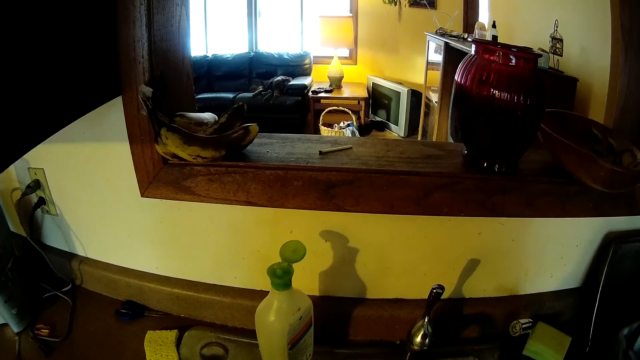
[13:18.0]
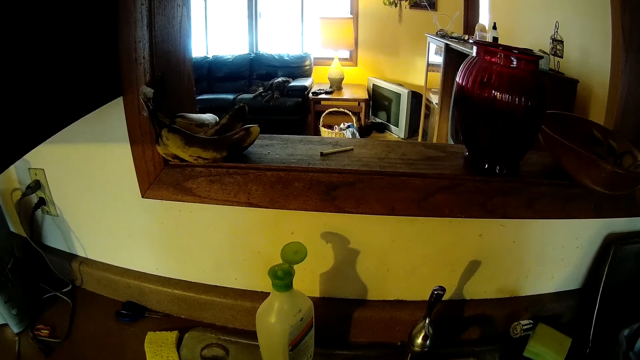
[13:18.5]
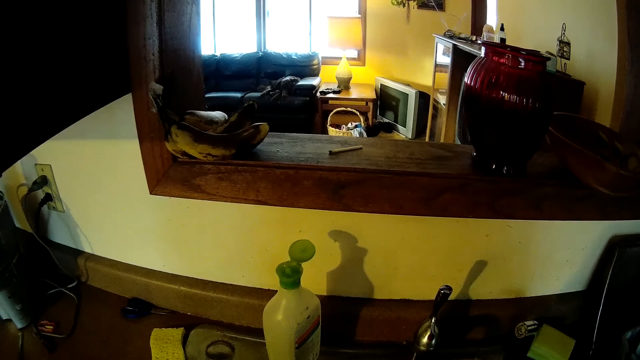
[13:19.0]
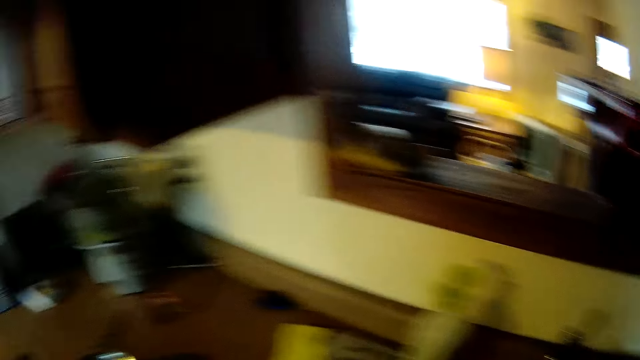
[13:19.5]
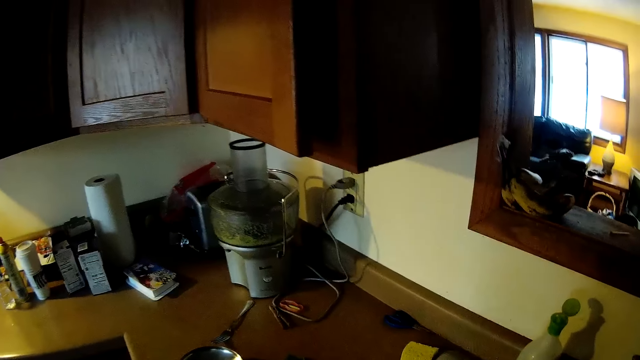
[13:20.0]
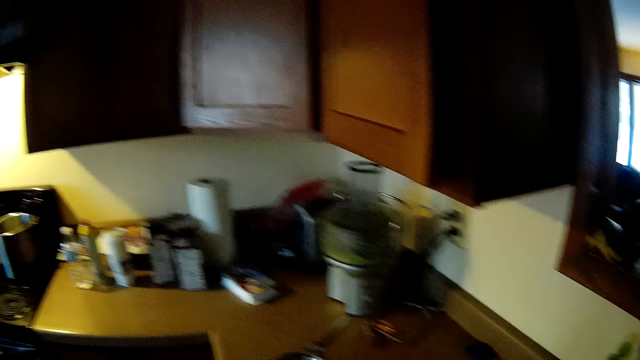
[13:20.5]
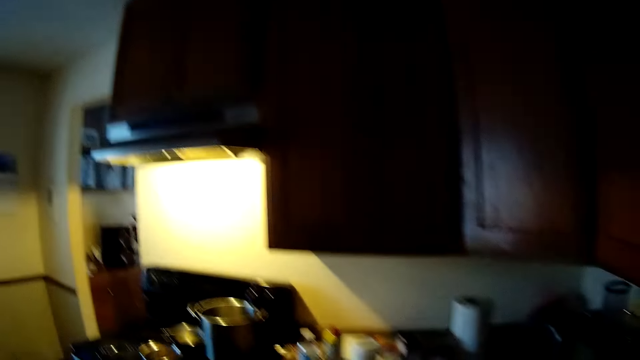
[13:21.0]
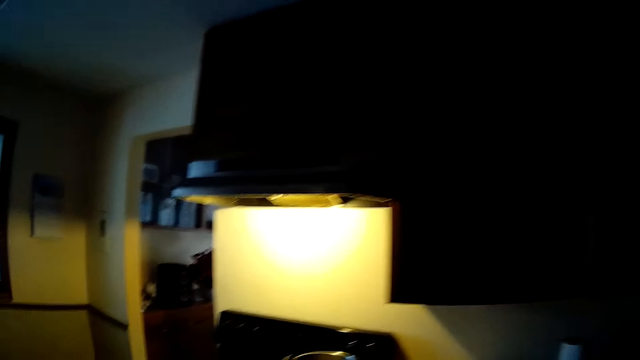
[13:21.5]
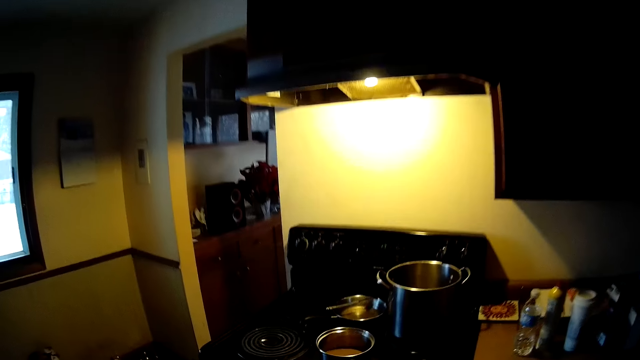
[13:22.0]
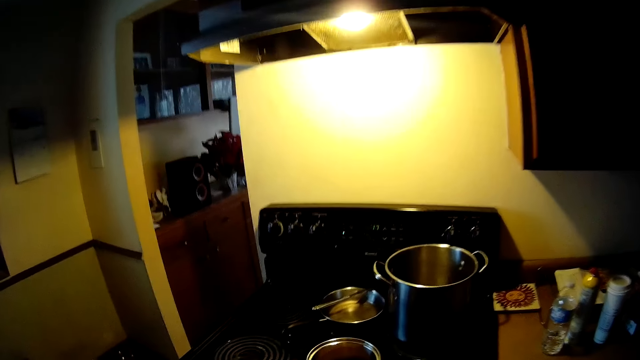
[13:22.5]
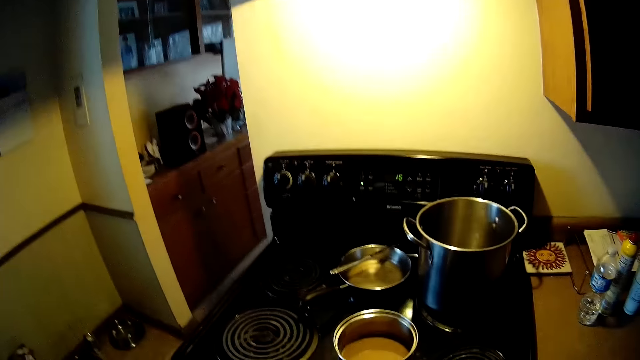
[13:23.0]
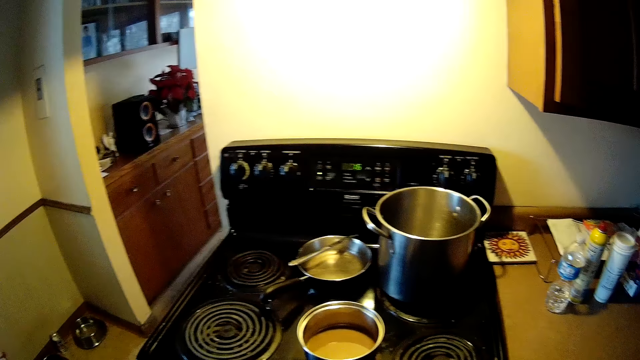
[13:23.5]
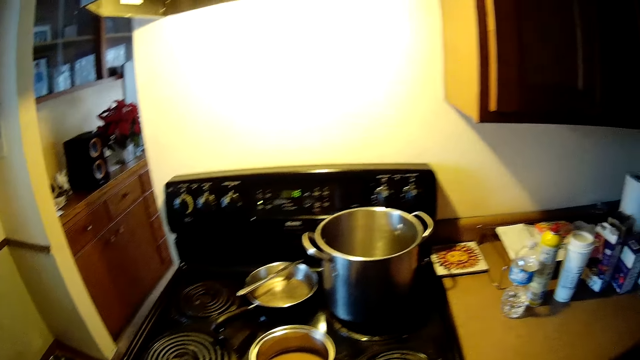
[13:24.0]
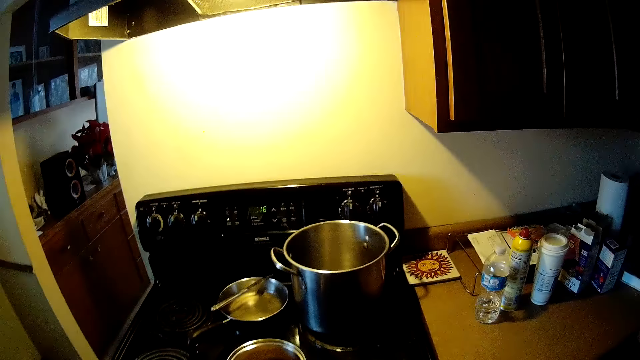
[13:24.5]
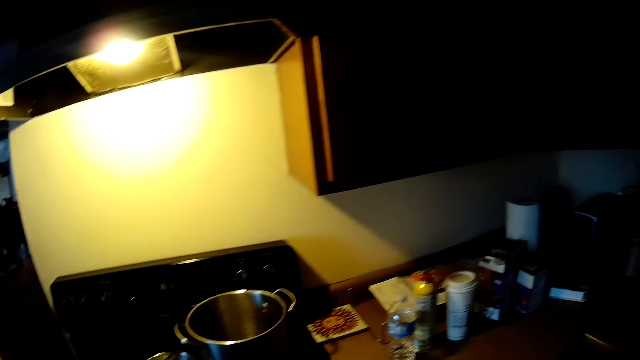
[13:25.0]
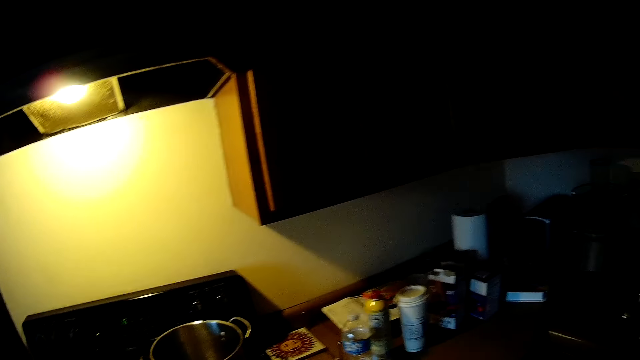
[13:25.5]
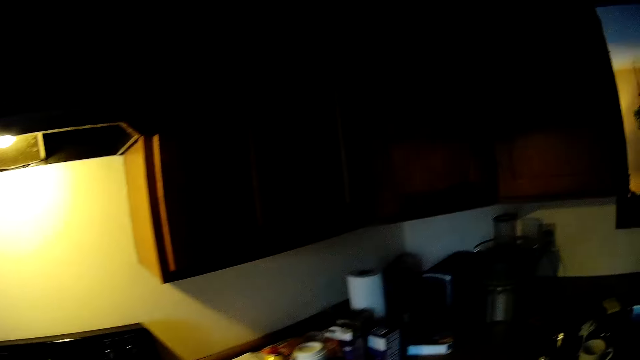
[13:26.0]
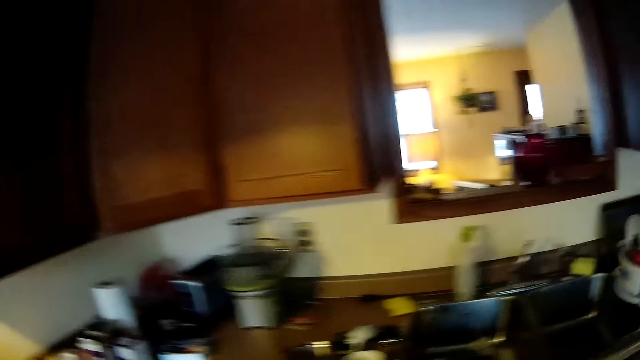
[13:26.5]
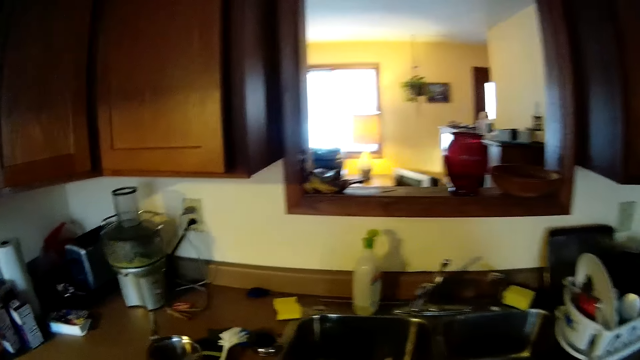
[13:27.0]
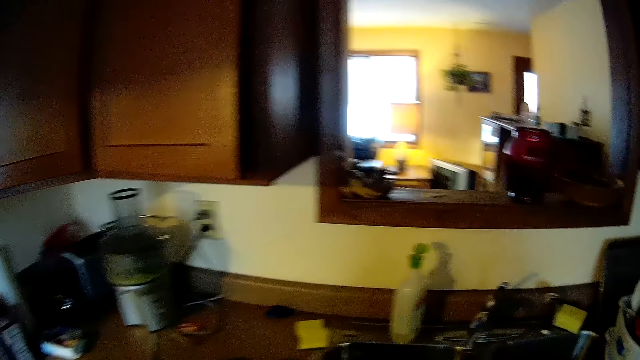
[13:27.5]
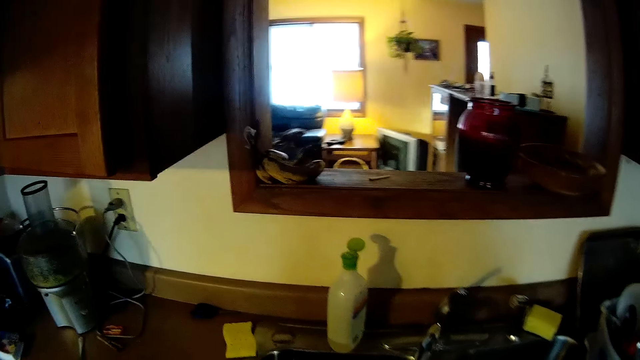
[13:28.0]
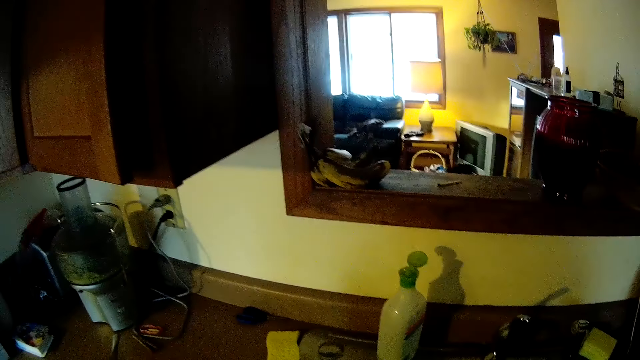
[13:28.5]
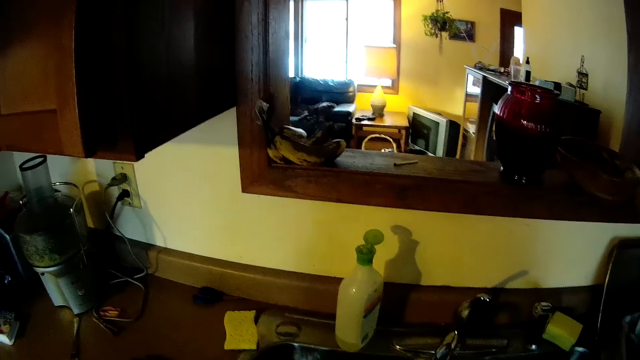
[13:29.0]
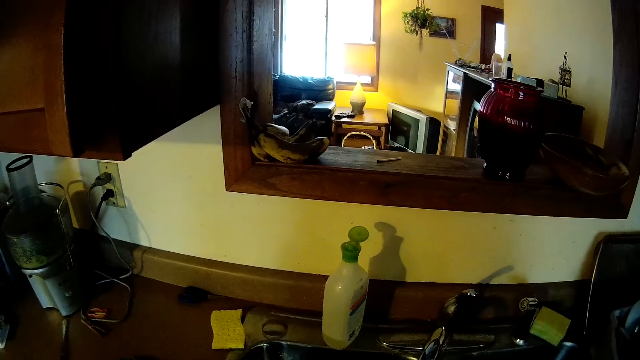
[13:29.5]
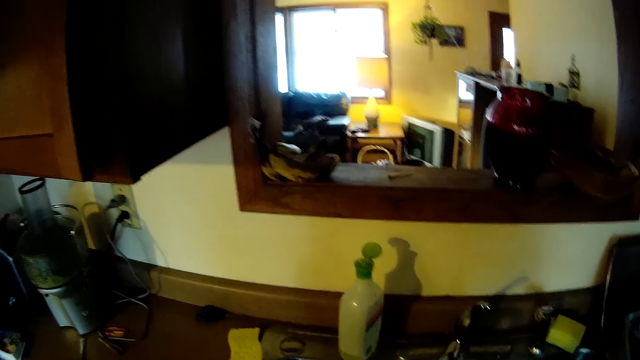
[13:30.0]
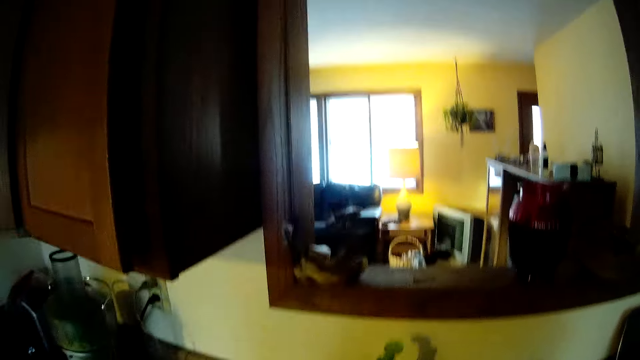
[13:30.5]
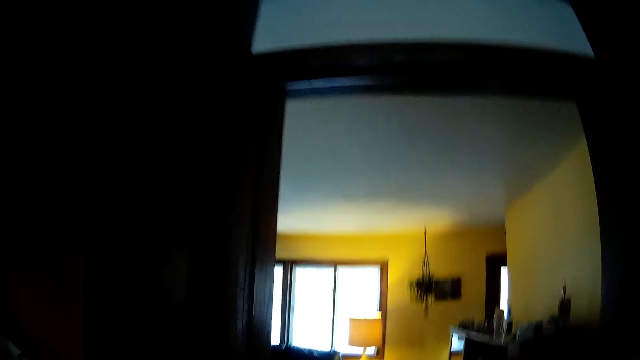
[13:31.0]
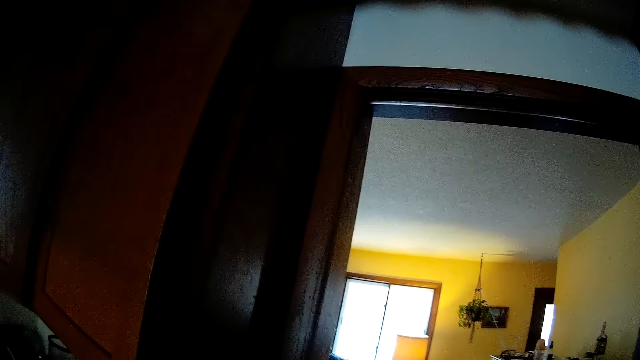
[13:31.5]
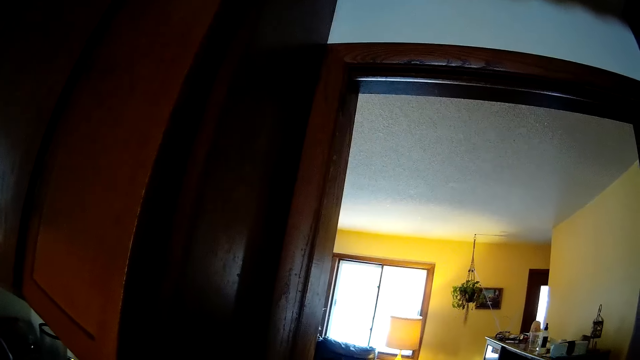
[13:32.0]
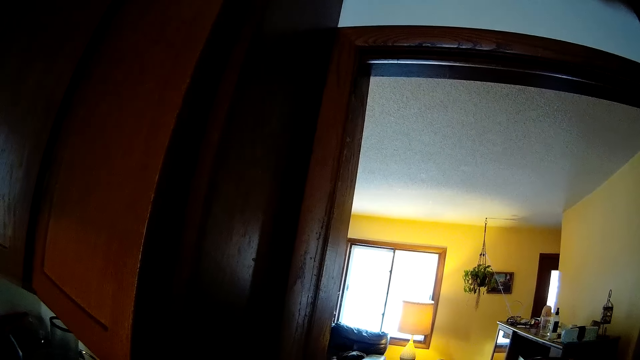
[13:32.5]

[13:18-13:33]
The camera wearer walks towards a gas cooker beside the kitchen cabinet. She walks towards the kitchen sink. She raises her hand up.

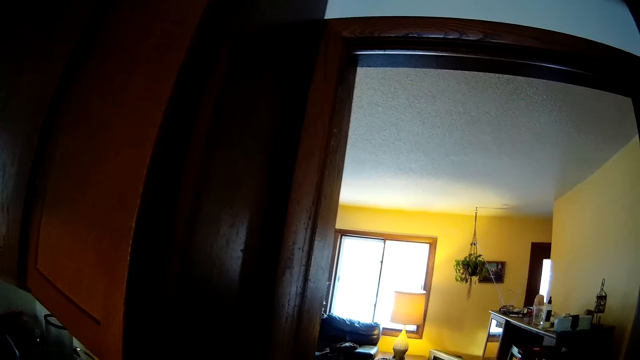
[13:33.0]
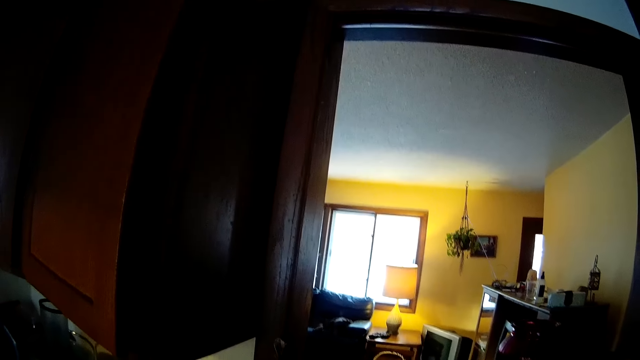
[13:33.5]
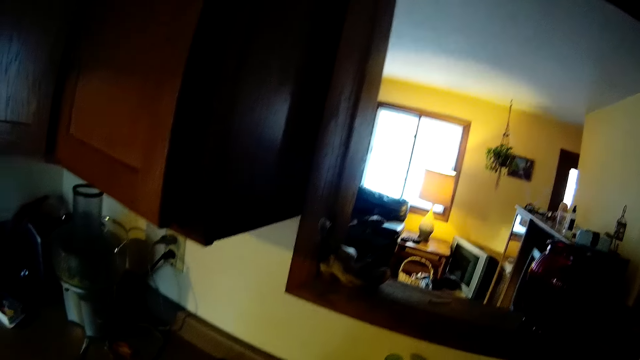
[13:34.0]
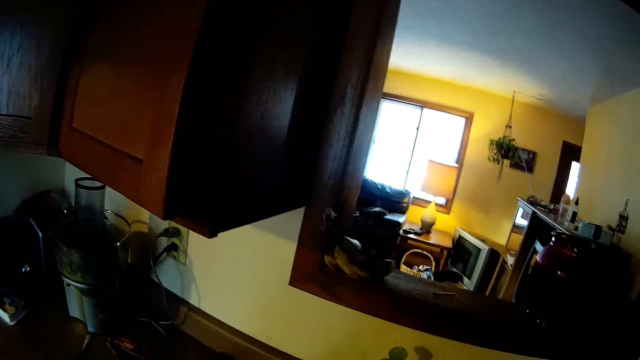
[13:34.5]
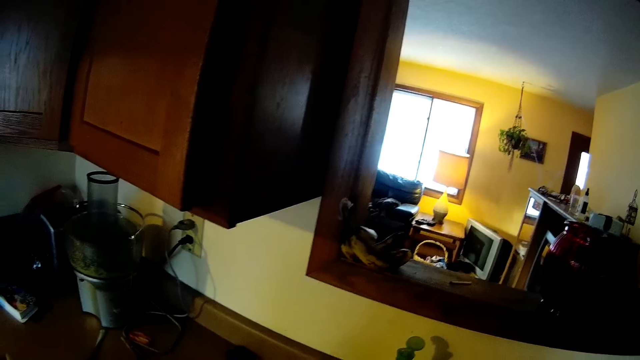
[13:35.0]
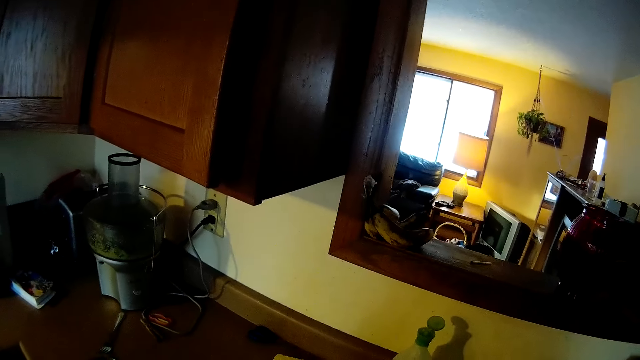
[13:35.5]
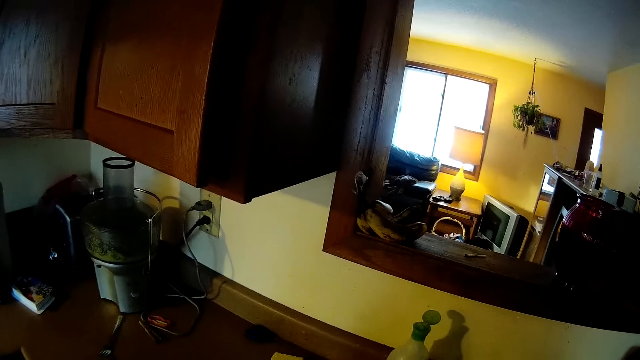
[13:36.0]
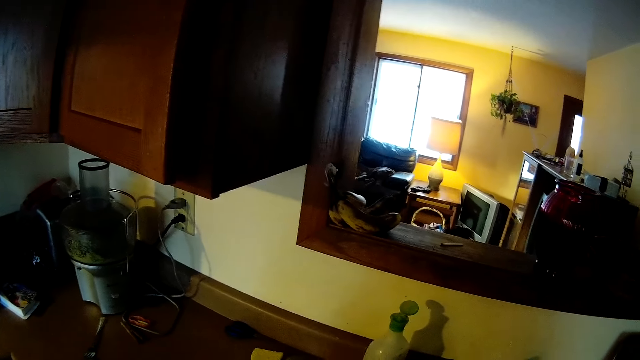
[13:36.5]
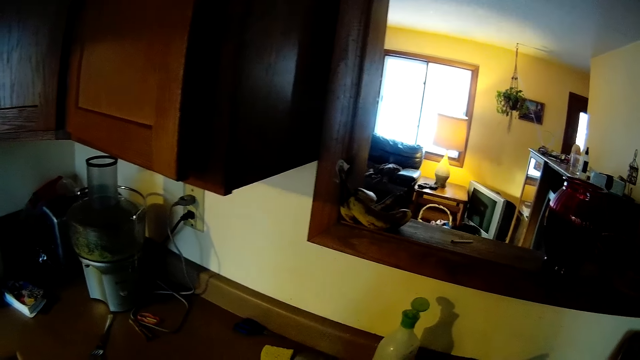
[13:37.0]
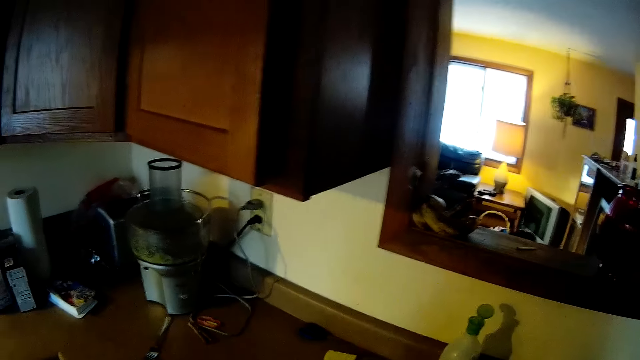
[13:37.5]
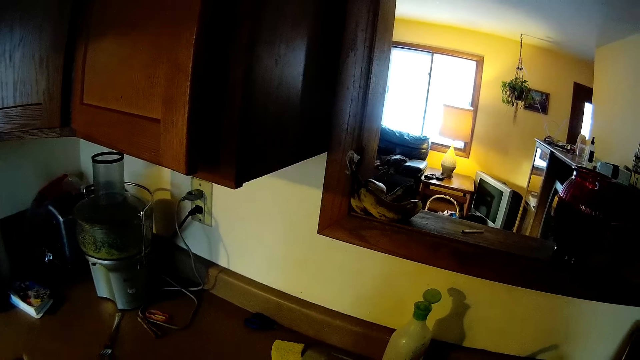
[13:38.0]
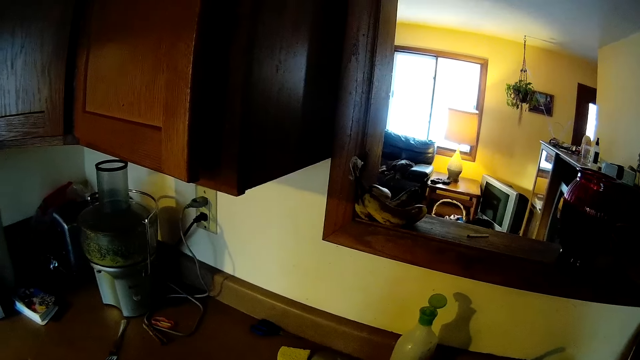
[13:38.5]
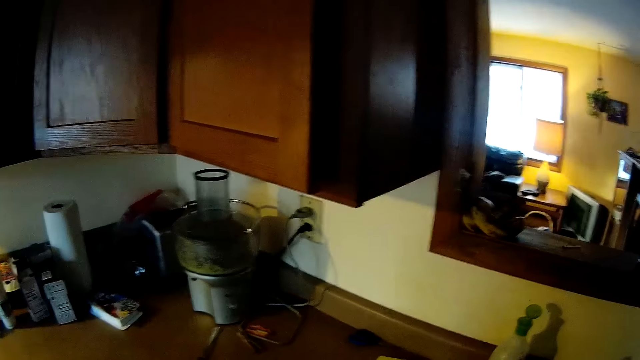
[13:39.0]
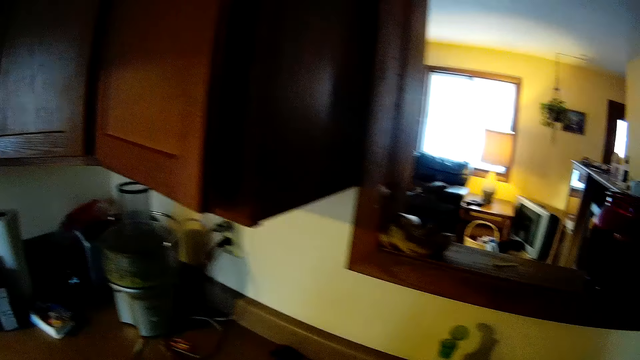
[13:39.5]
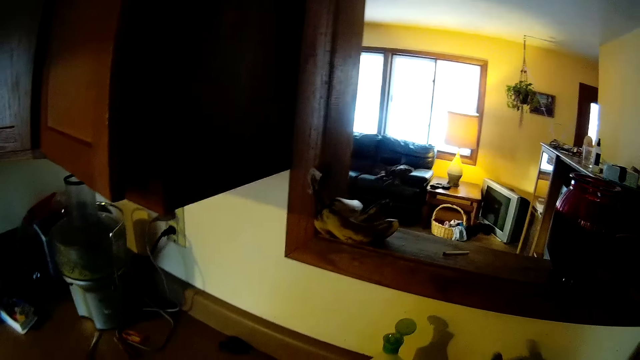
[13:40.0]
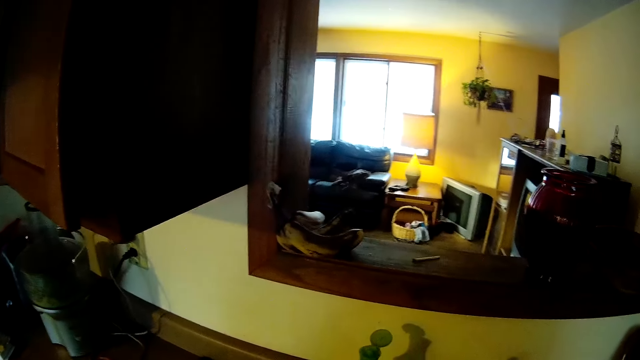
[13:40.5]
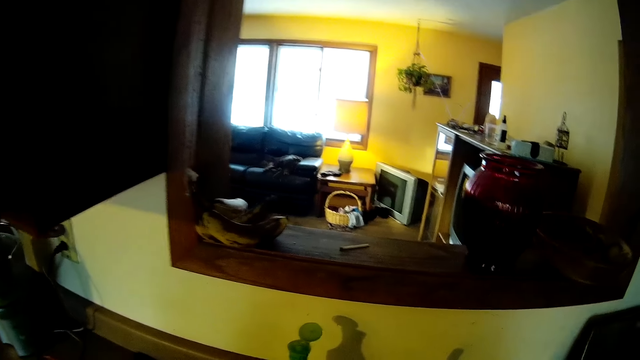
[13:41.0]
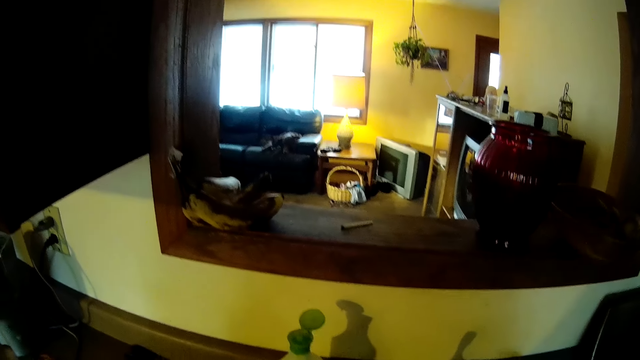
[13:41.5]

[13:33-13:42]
The camera wearer opens the tap.
